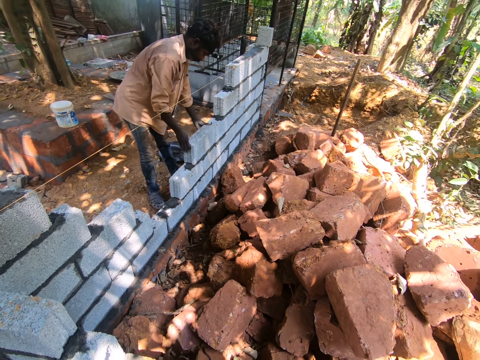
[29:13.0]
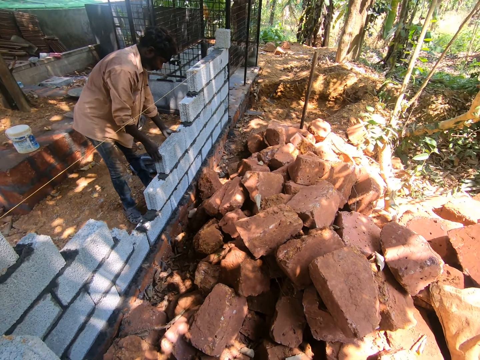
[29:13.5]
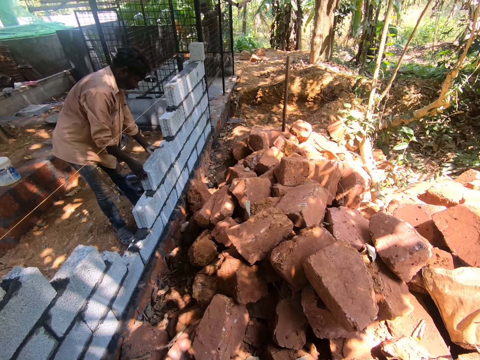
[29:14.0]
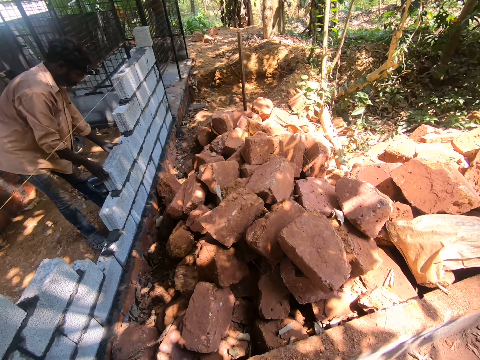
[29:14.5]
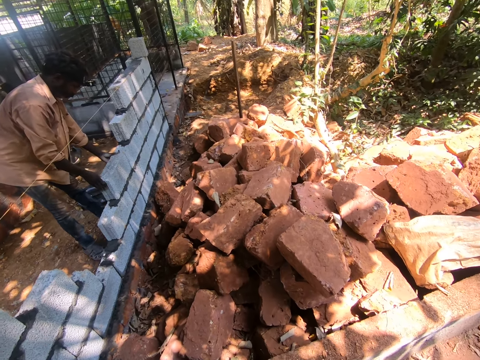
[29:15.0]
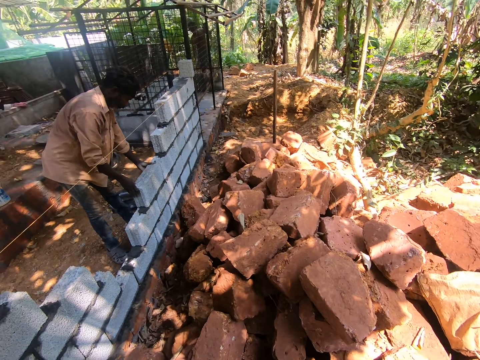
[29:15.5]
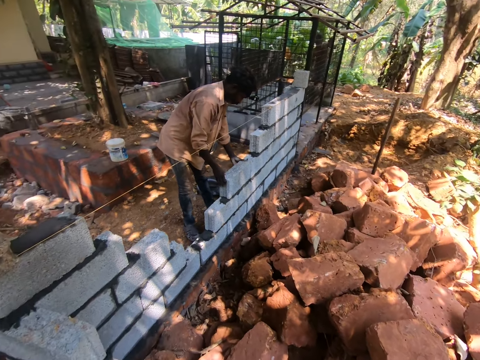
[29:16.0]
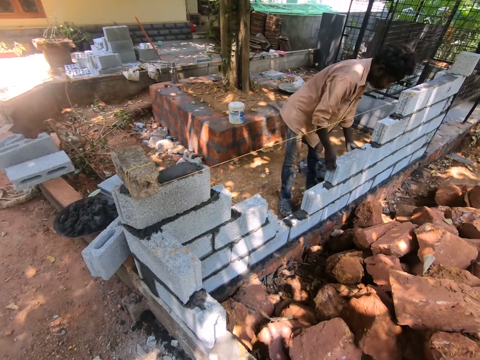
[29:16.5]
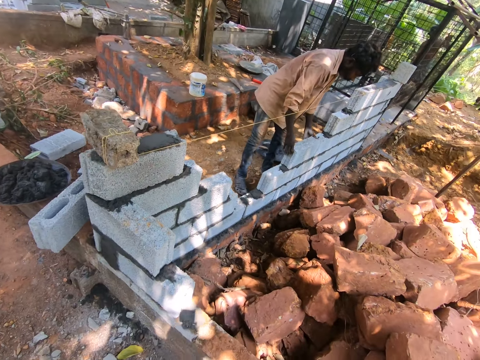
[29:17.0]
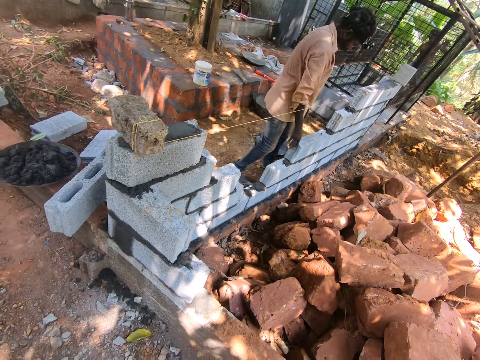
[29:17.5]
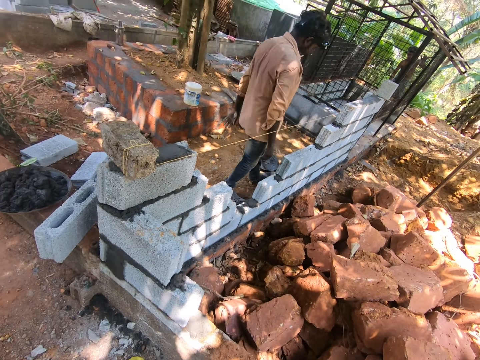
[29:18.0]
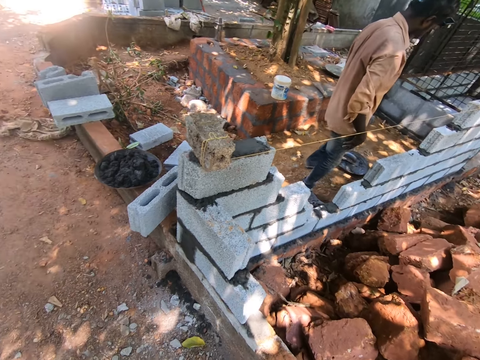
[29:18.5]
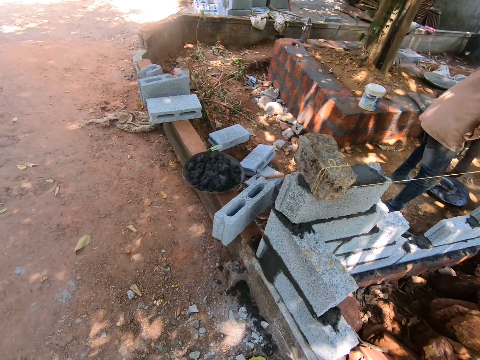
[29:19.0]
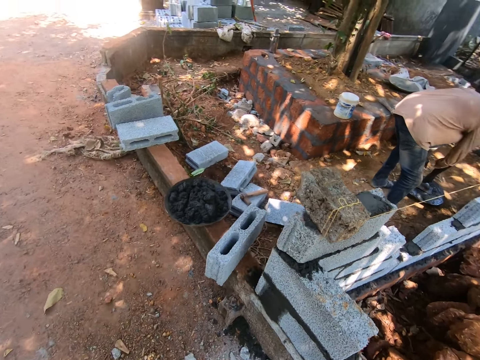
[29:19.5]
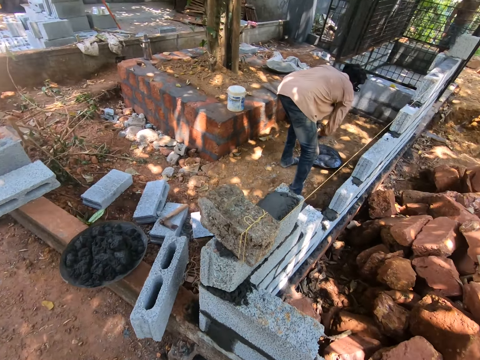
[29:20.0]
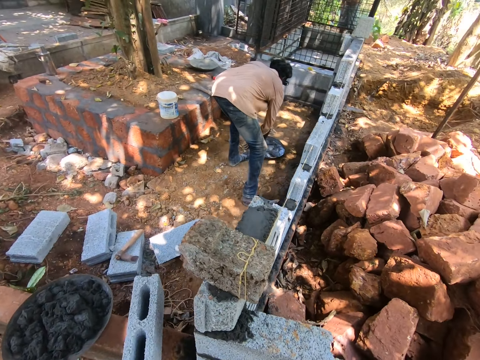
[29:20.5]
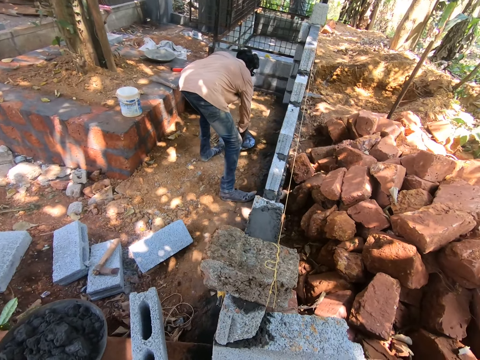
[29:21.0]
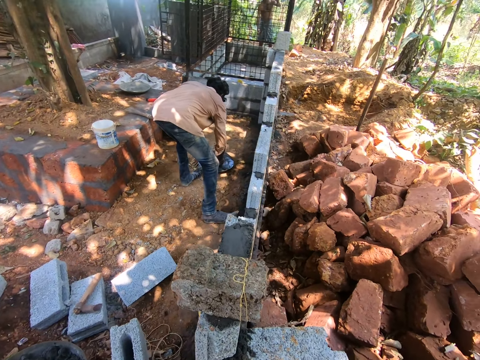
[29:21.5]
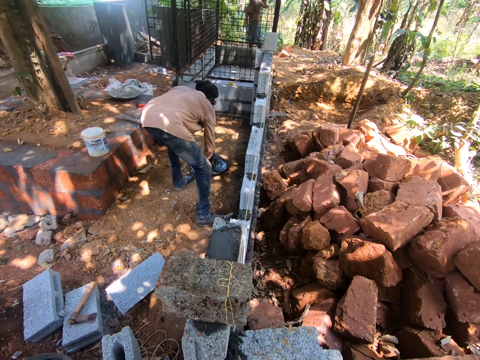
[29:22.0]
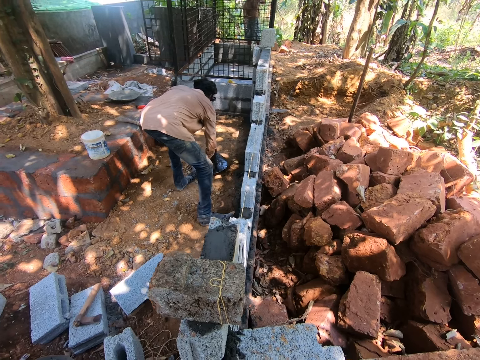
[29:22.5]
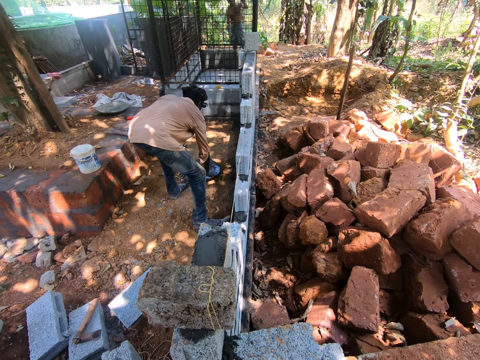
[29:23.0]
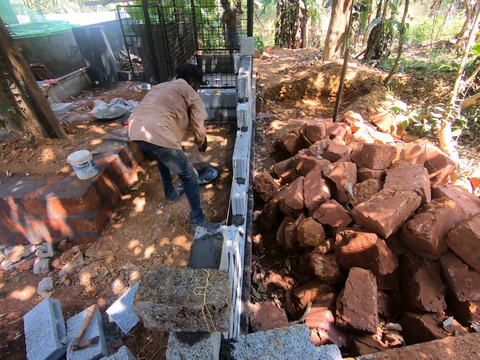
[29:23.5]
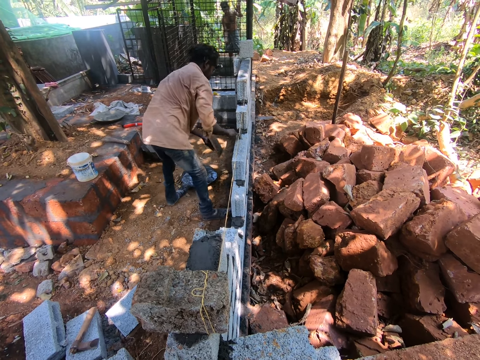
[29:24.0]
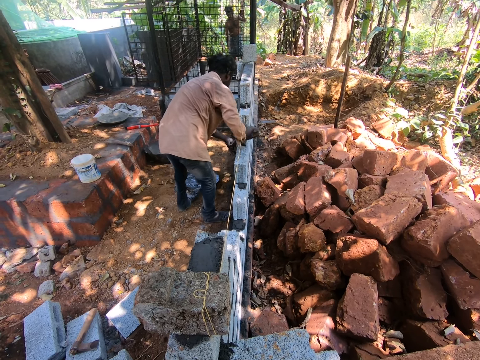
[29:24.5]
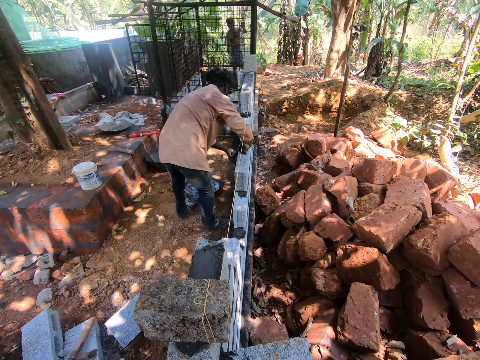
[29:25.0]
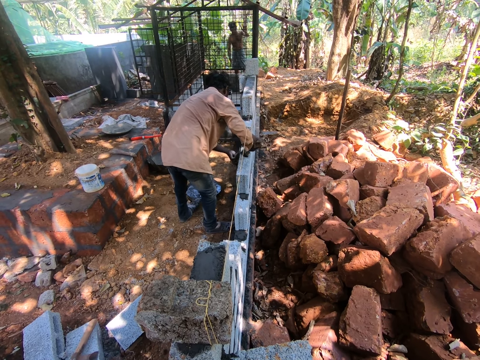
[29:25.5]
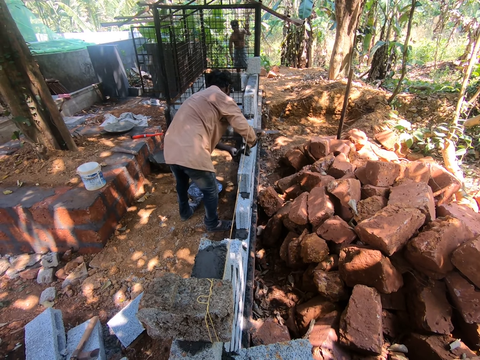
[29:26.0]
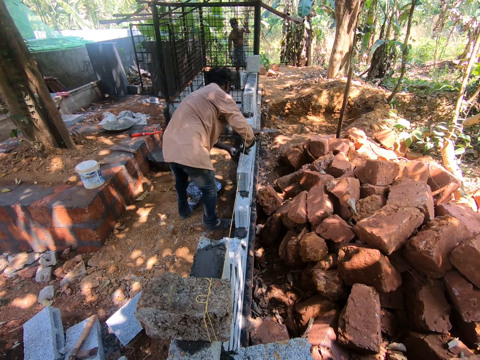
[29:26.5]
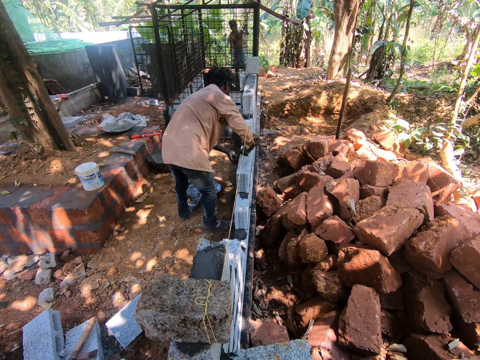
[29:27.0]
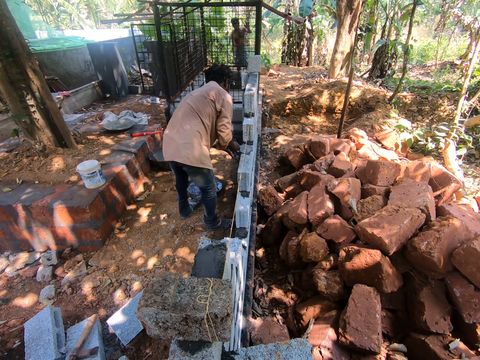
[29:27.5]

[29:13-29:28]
The camera wearer looks around. The man picks up the trowel from the pan with his right hand. The man mixes the mortar in the pan with the trowel in his right hand. The man takes some mortar from the pan with the trowel in his right hand. The camera wearer pauses. The man puts the mortar on the block with the trowel in his right hand. The man sets the mortar on the block with the trowel in his right hand.

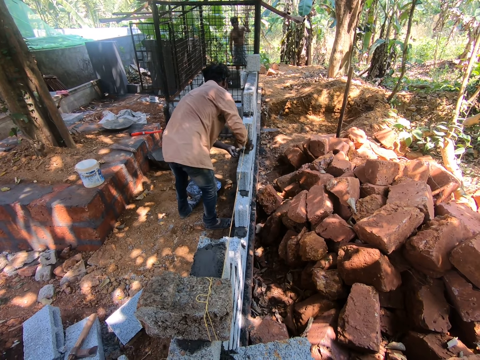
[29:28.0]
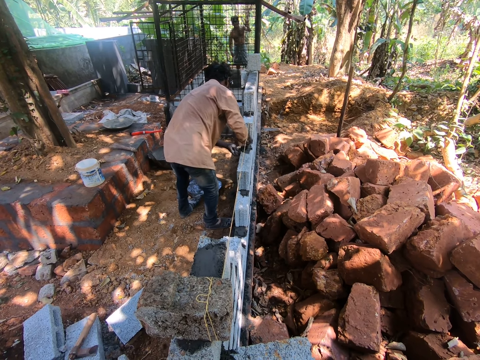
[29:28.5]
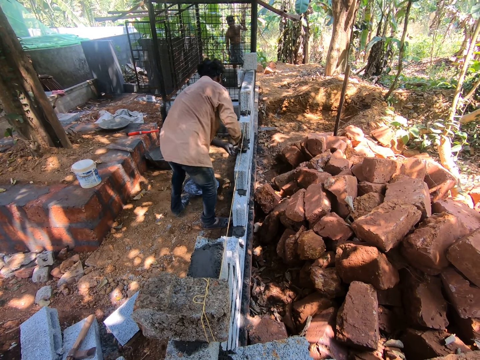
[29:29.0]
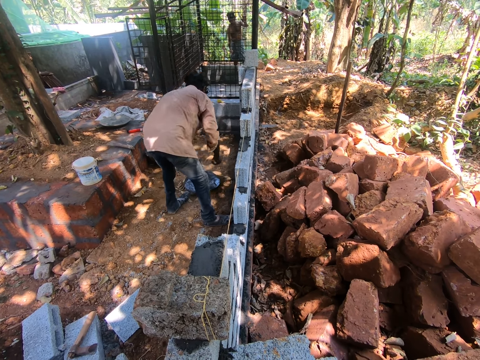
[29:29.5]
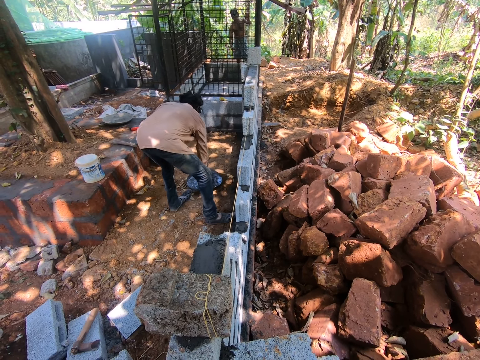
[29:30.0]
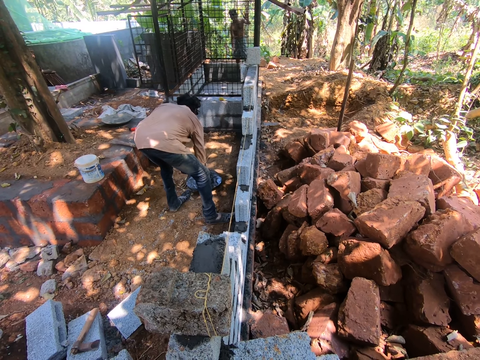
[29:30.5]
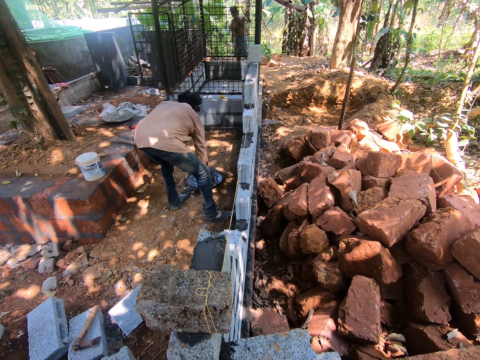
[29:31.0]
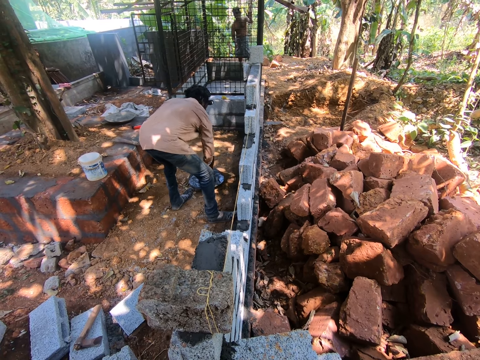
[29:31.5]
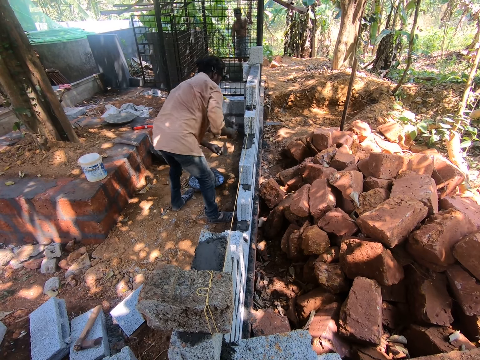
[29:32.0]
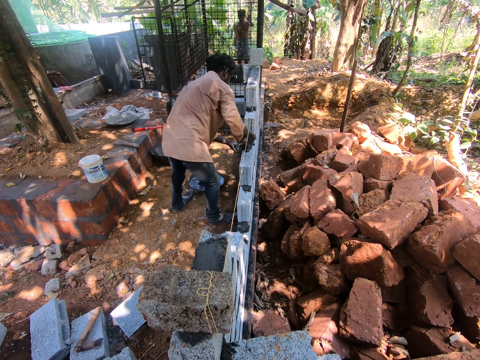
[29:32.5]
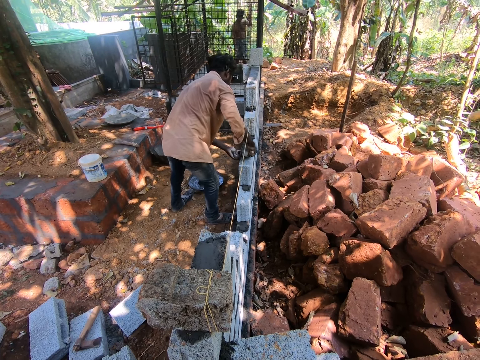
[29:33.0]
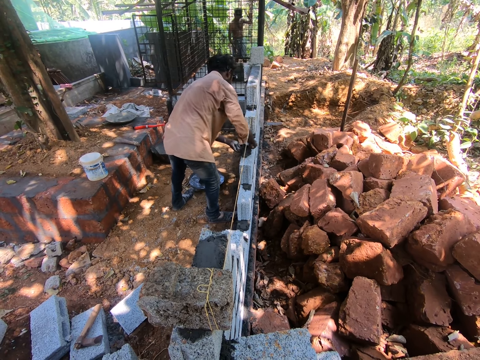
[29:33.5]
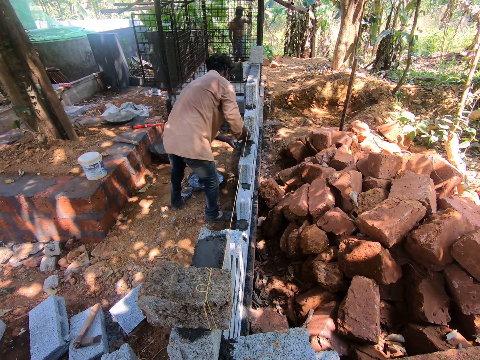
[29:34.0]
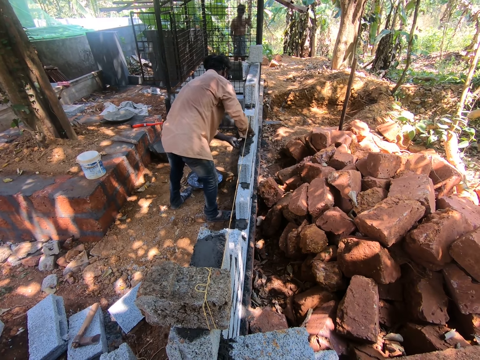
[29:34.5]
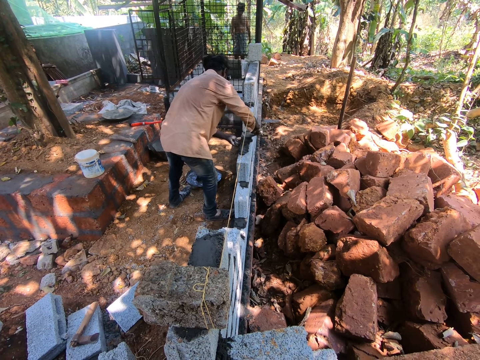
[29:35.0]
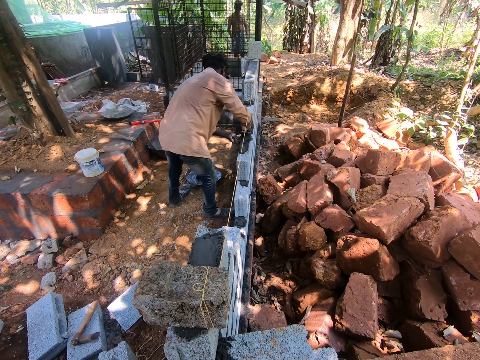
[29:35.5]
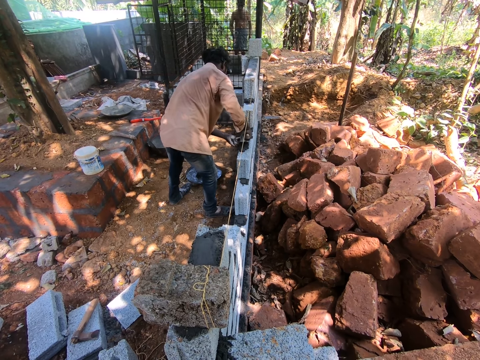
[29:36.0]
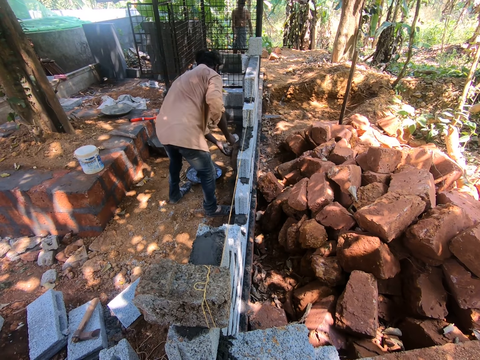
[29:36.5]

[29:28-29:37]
The man takes some mortar from the pan with the trowel in his right hand. The man puts the mortar on the block with the trowel in his right hand. The man spreads the mortar on the block with the trowel in his right hand.

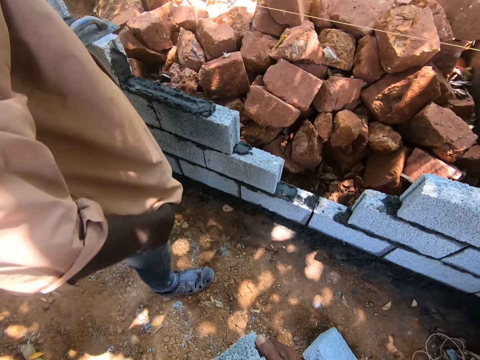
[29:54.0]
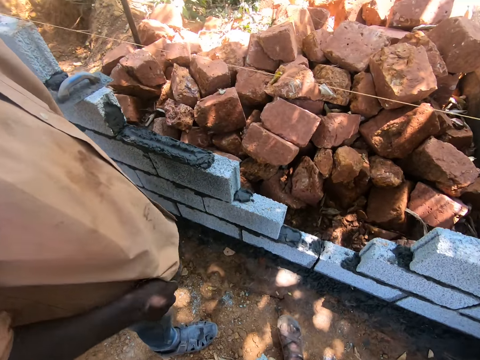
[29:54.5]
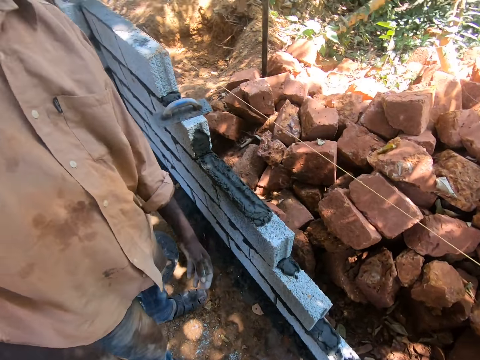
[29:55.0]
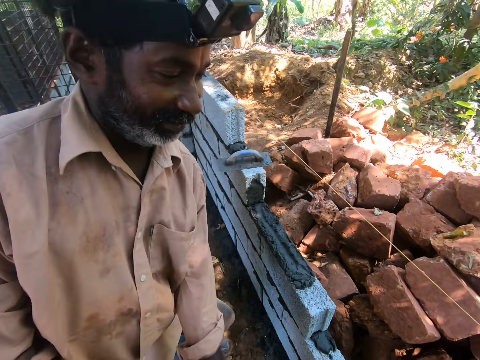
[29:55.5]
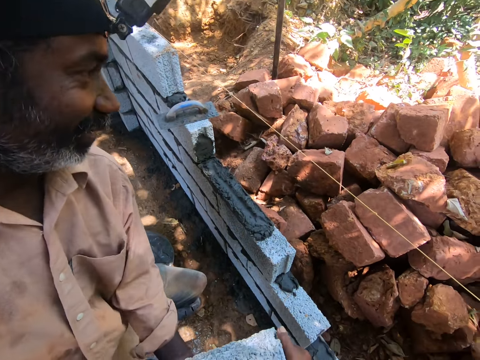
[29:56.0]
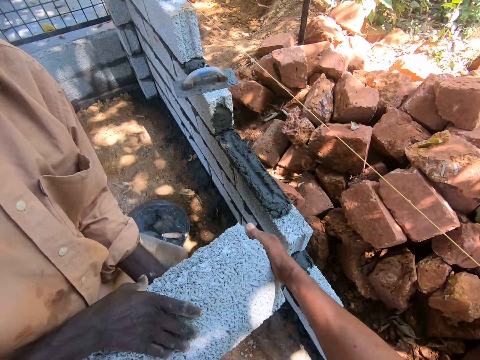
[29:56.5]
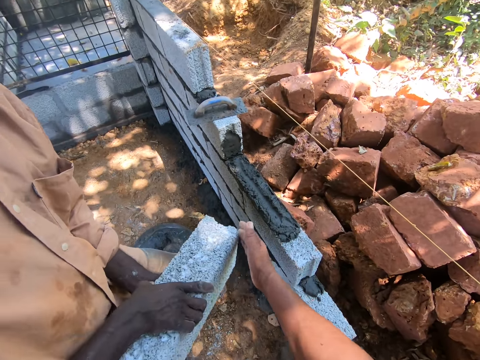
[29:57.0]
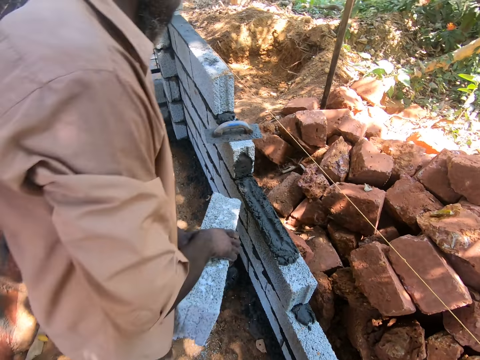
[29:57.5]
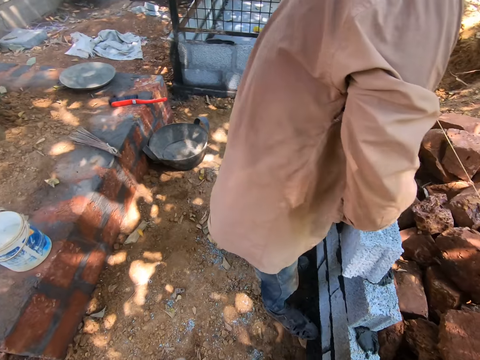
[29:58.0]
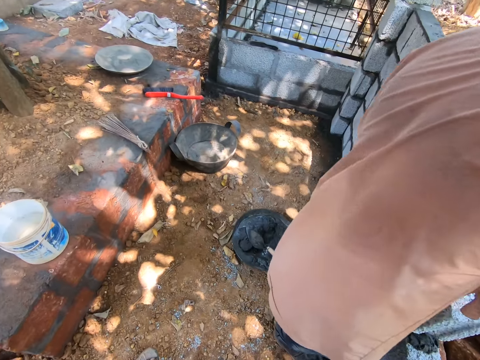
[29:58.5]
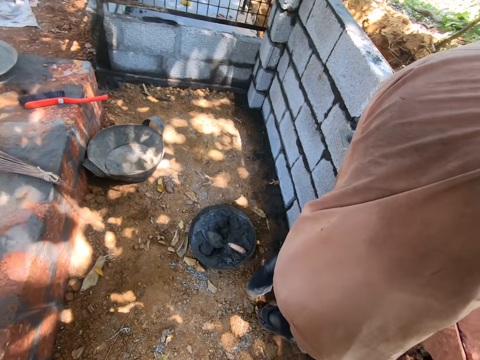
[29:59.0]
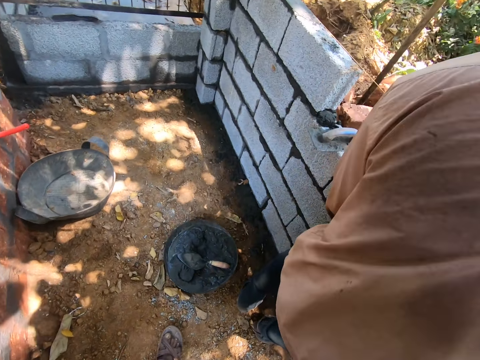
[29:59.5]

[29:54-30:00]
The man collects the block or brick from the camera wearer with both hands. The camera wearer converses with the man and hands over the brick to the man. The man holds the brick. The camera wearer converses with the man. The man sets the block on the blocks on top of the mortar with both hands. The camera wearer converses with the man. They walk to the other side and converse with the man.
